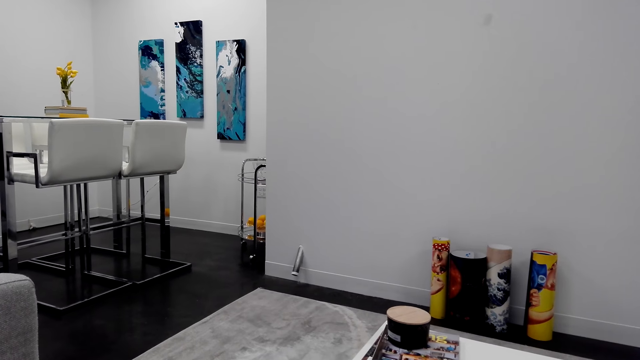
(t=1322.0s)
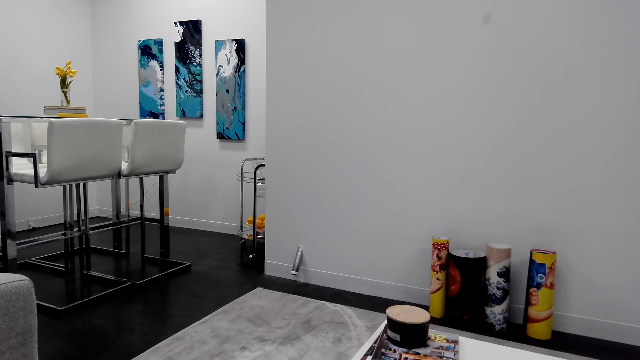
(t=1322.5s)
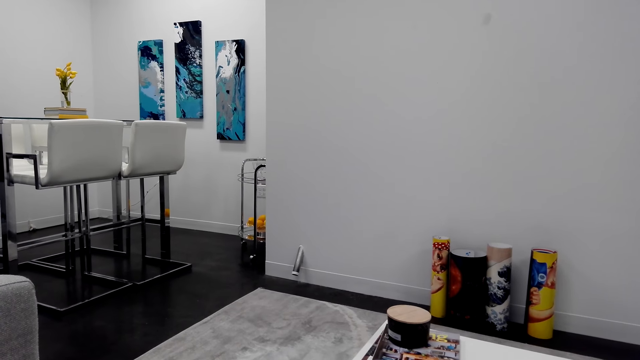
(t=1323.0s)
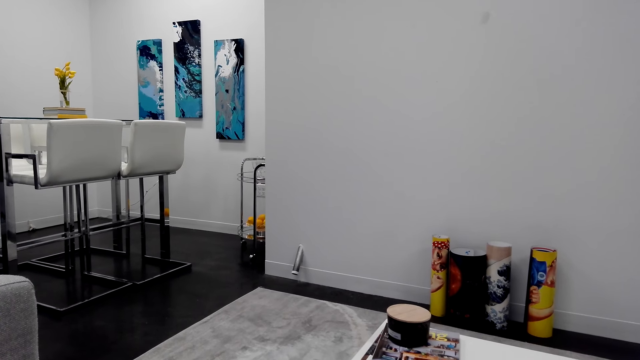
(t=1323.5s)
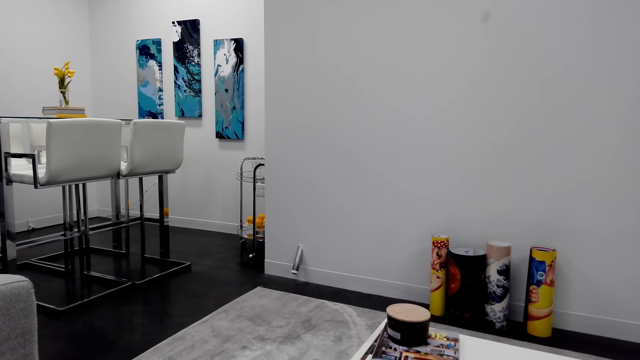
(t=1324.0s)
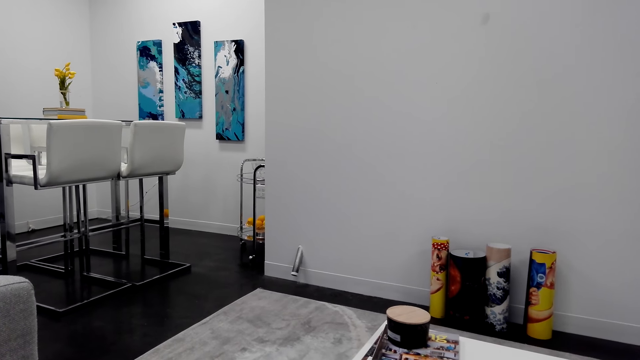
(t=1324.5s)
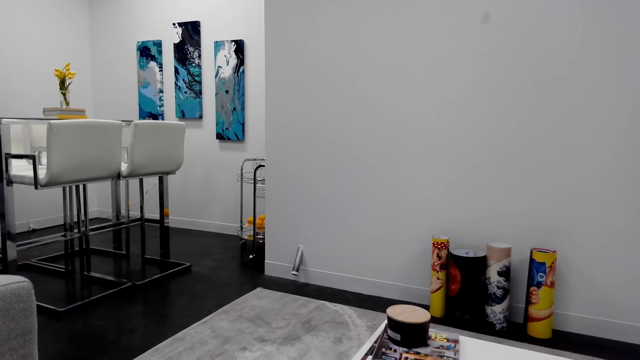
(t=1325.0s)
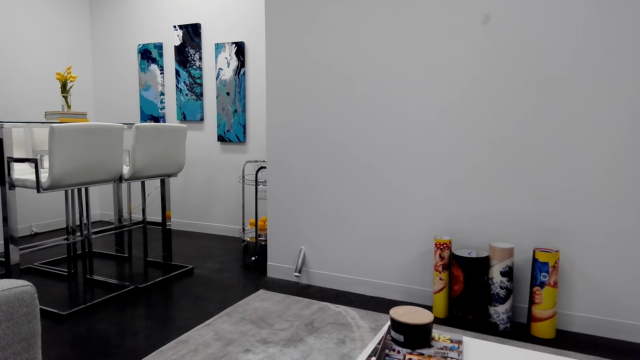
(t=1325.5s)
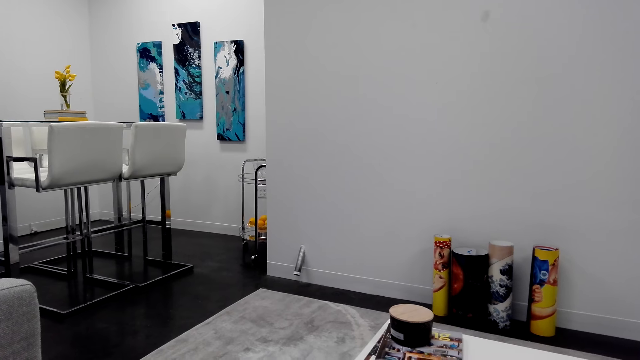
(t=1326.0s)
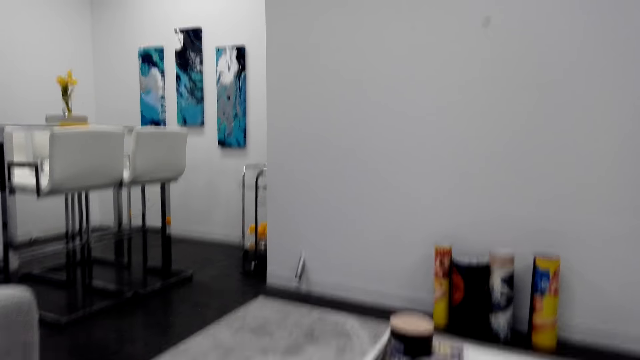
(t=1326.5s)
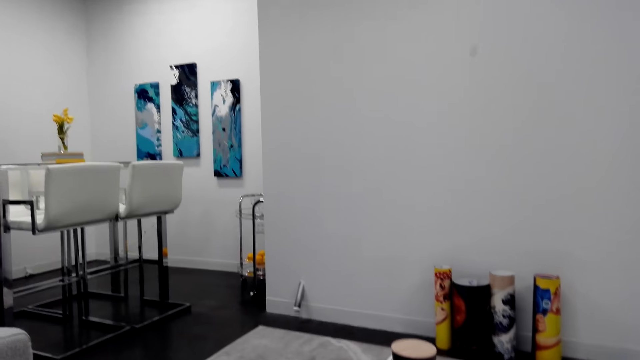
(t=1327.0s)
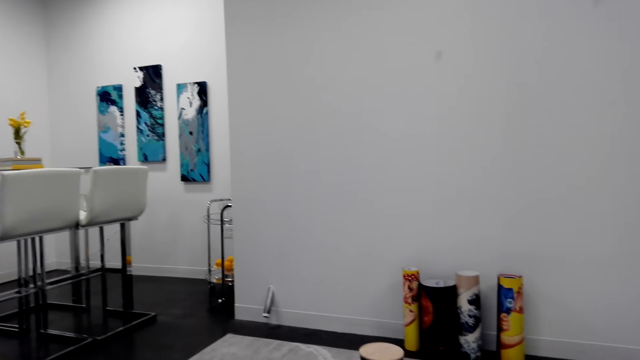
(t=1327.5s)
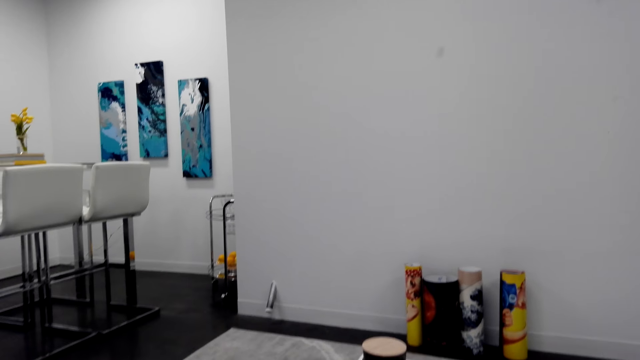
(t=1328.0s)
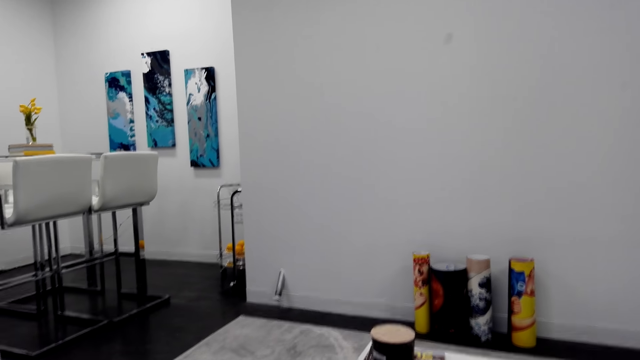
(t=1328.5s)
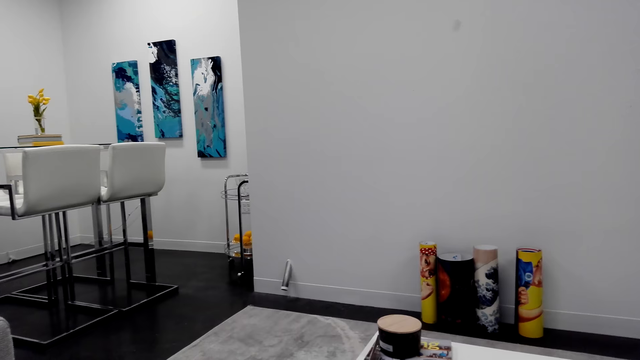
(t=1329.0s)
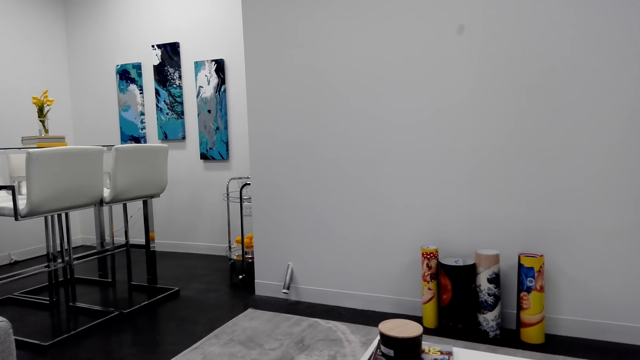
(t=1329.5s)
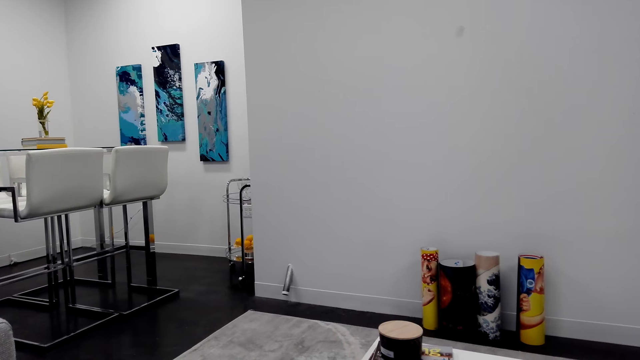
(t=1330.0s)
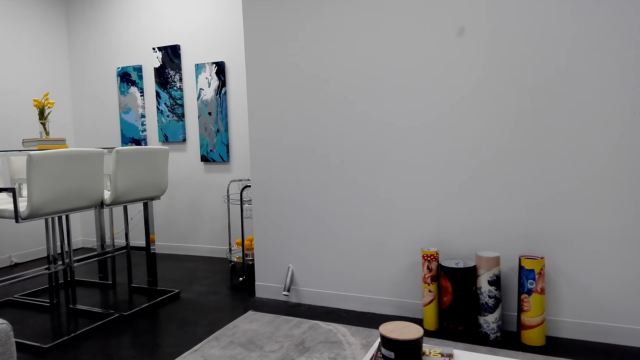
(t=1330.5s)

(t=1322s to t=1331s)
The camera wearer holds a notebook.

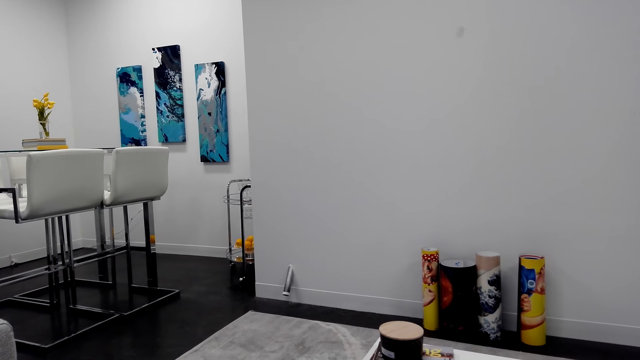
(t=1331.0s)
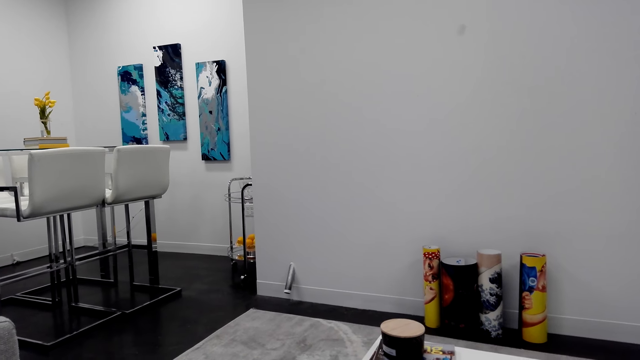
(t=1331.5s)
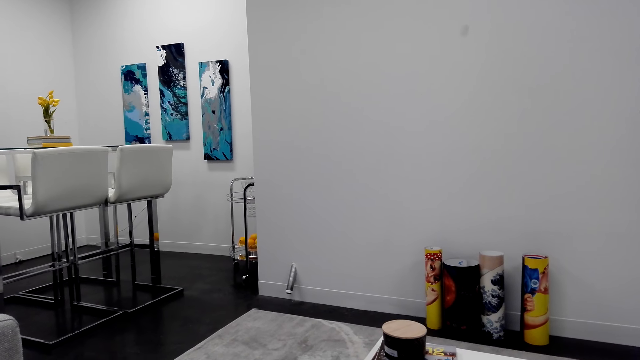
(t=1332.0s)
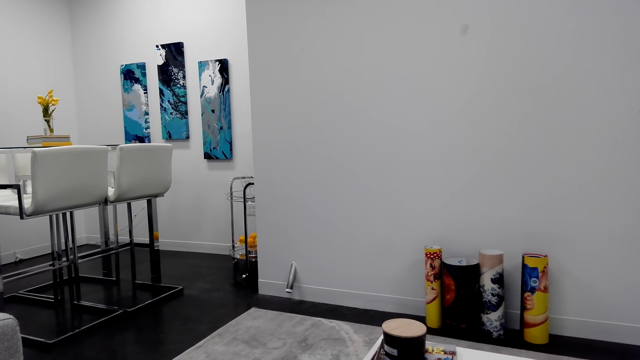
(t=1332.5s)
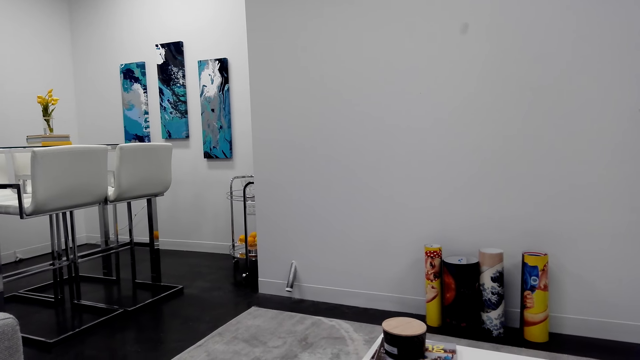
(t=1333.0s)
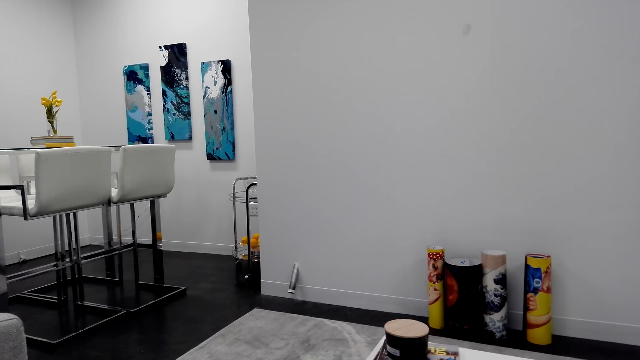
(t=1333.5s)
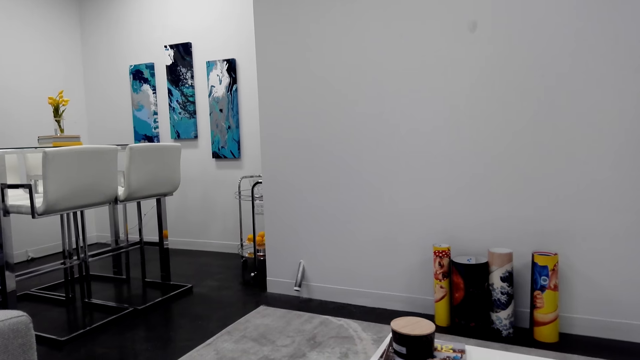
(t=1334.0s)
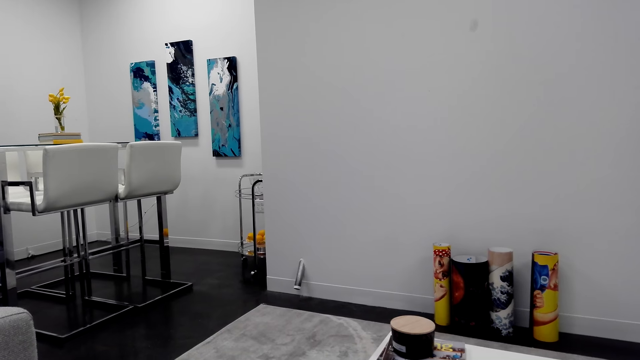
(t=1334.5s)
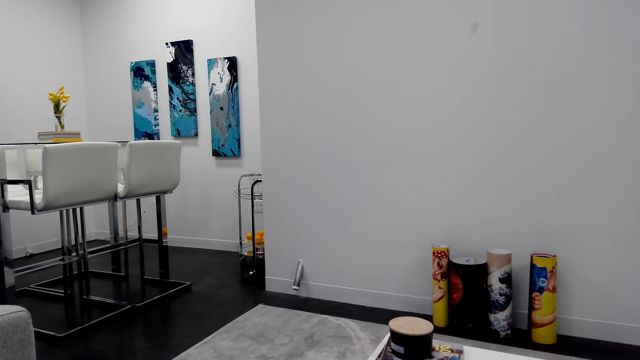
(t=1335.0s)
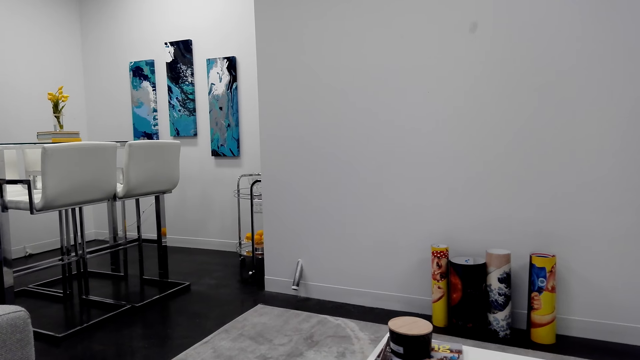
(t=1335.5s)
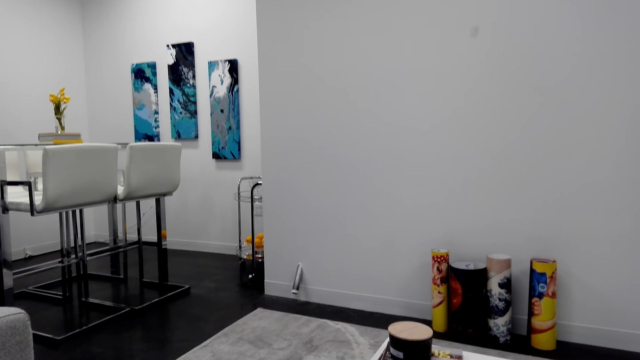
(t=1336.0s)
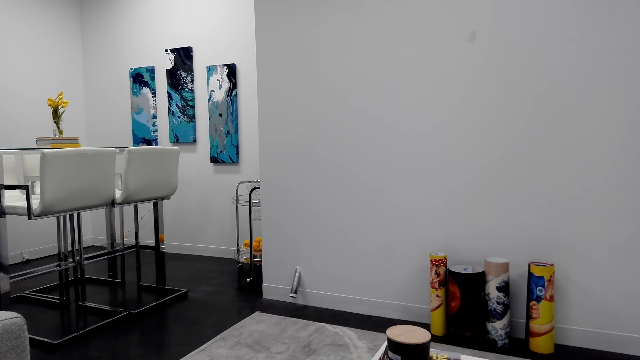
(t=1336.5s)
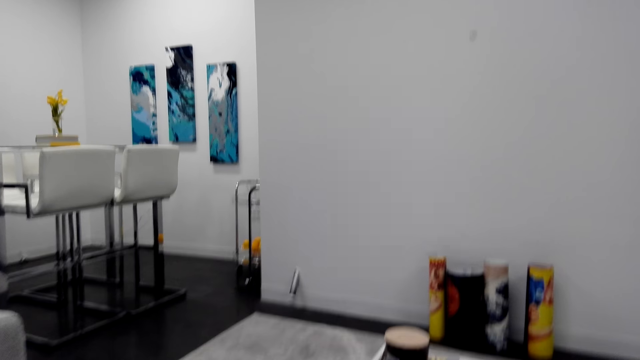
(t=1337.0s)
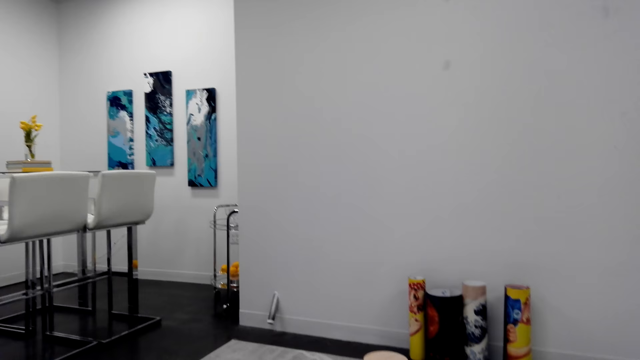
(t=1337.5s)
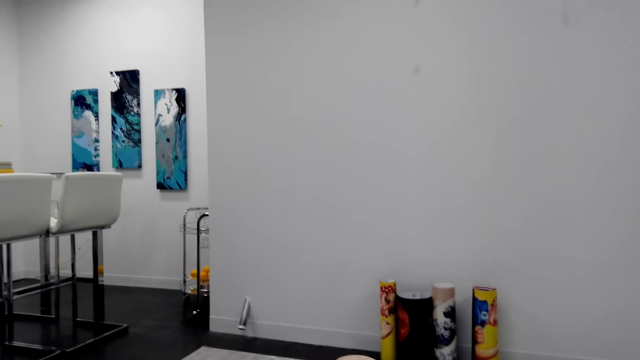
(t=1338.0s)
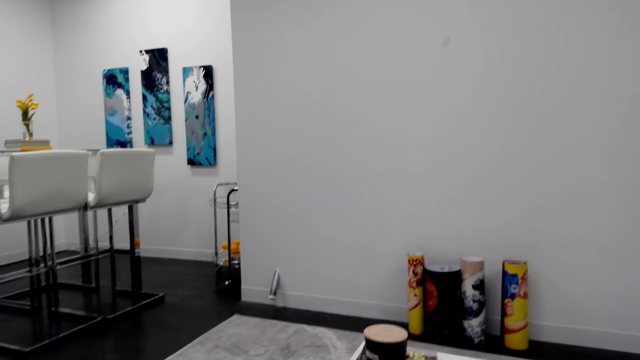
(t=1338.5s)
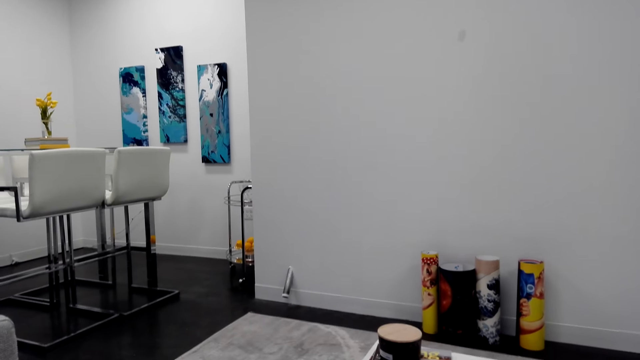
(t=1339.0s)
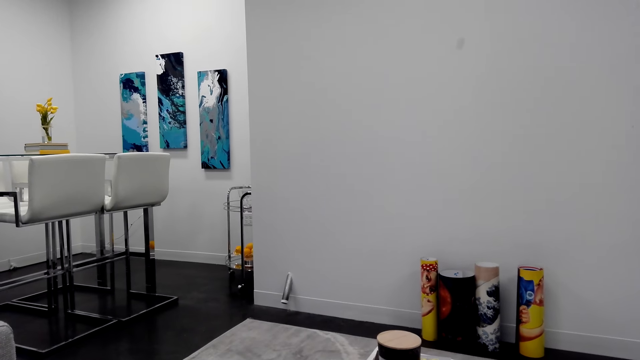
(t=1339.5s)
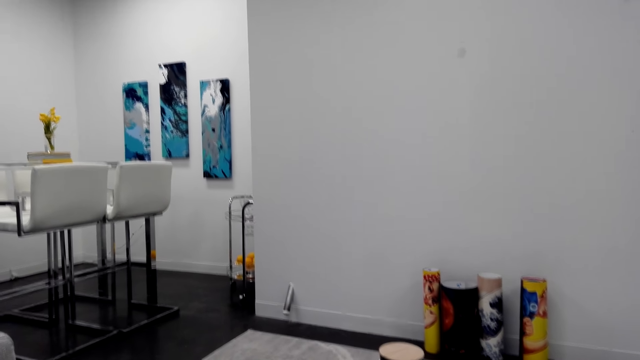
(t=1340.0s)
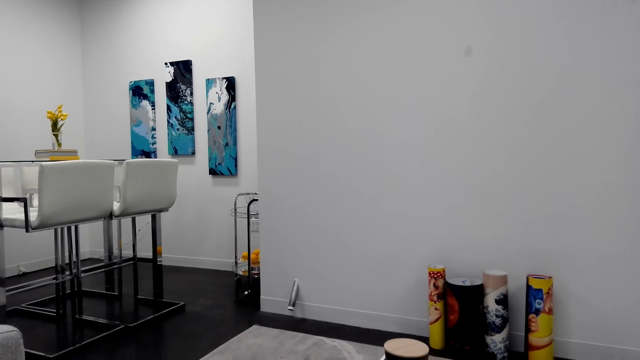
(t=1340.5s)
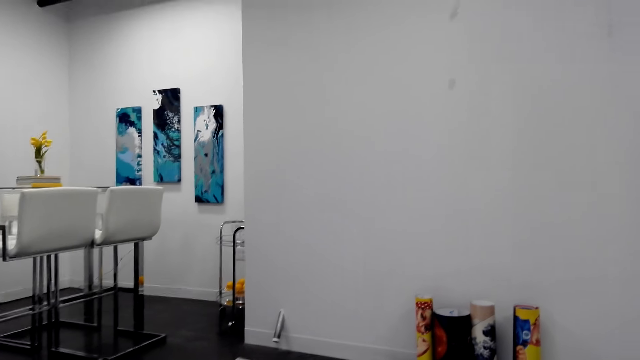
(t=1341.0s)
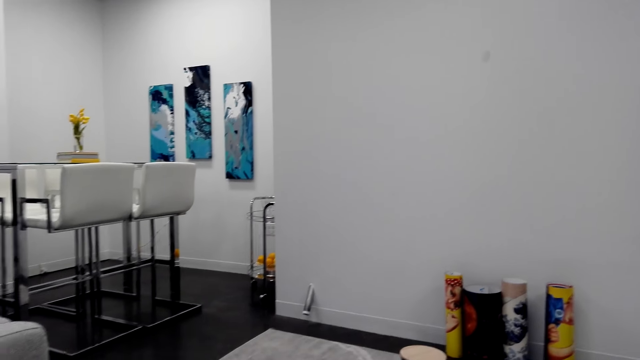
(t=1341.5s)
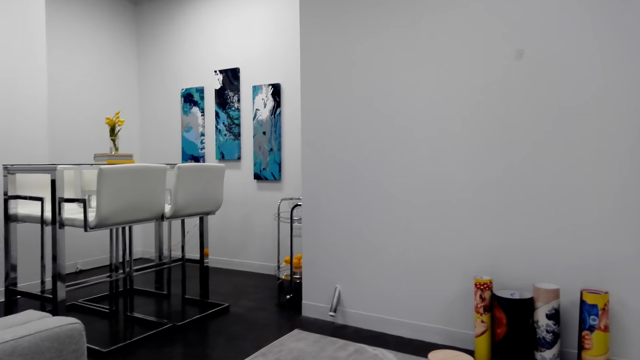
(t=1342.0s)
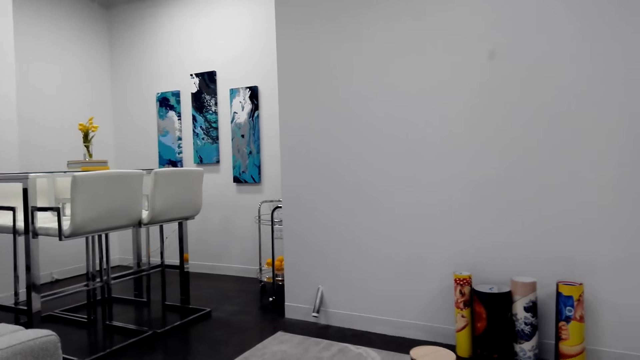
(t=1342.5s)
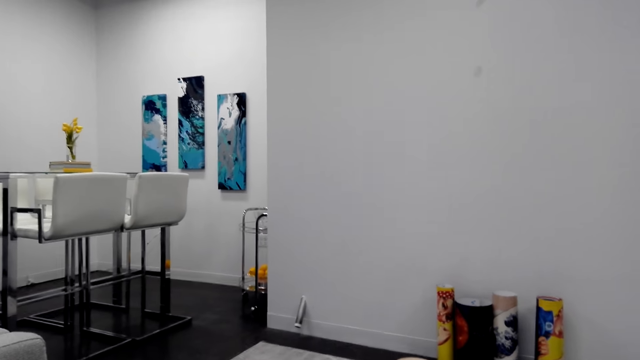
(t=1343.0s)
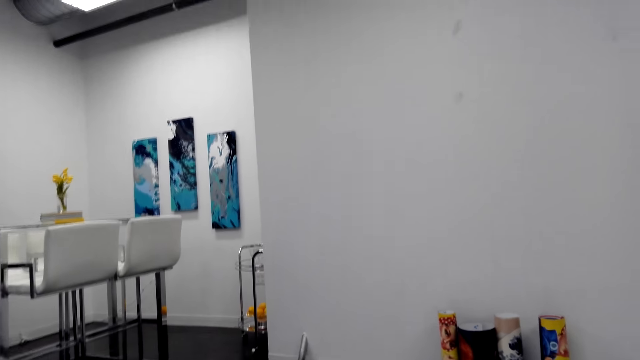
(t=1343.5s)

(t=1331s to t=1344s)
The camera wearer stares at the paintings. They talk to a person. They look around the house.
